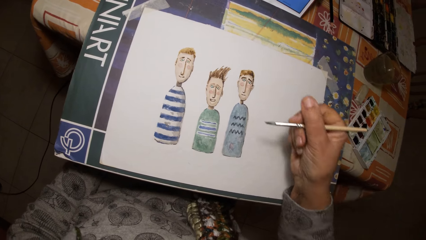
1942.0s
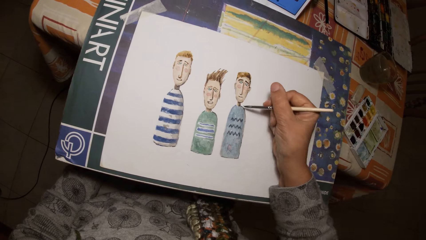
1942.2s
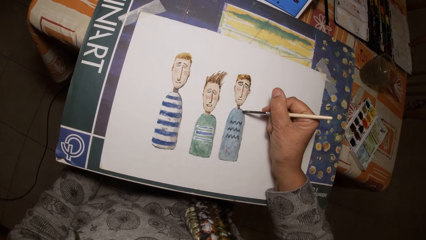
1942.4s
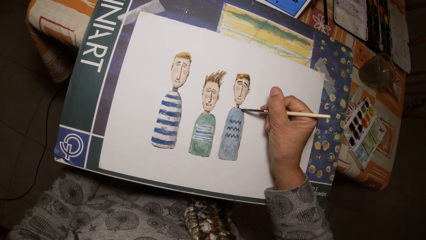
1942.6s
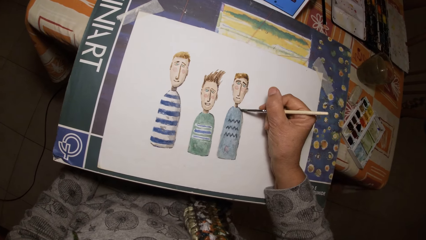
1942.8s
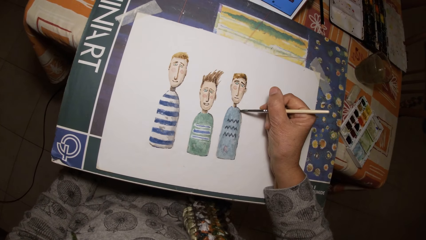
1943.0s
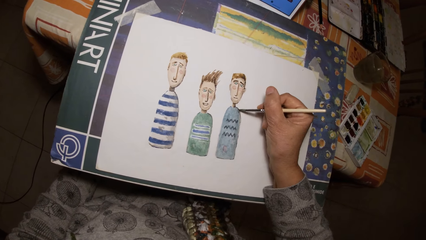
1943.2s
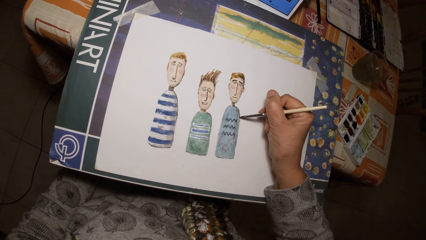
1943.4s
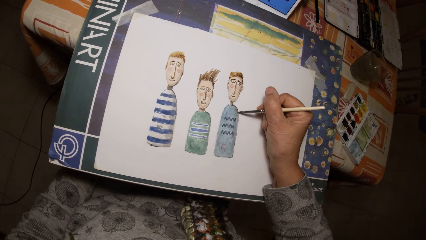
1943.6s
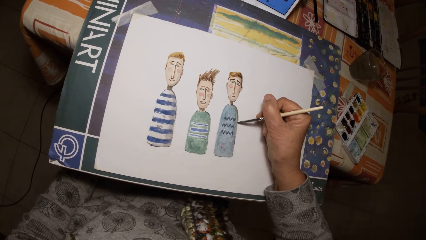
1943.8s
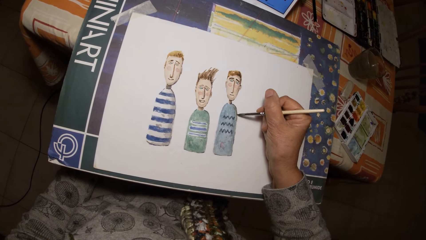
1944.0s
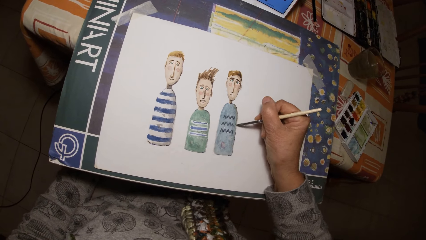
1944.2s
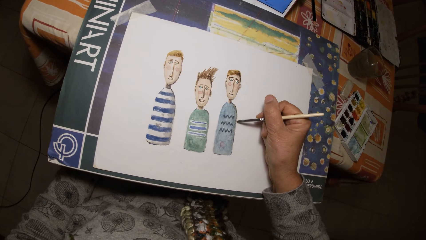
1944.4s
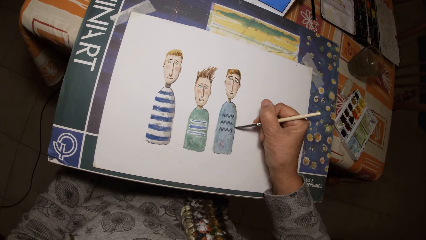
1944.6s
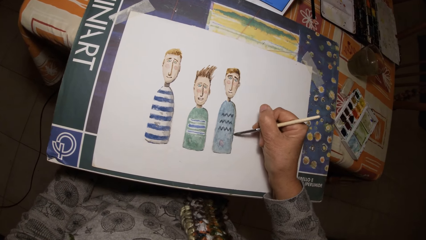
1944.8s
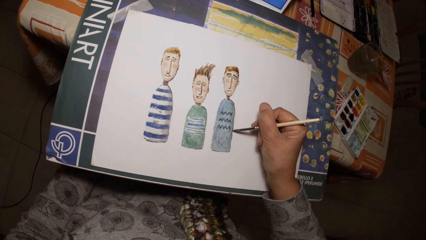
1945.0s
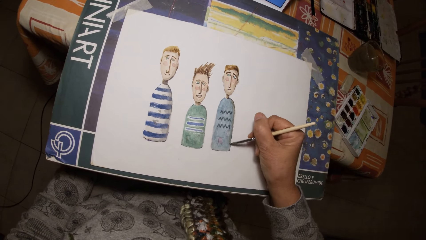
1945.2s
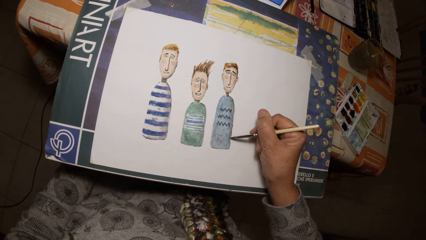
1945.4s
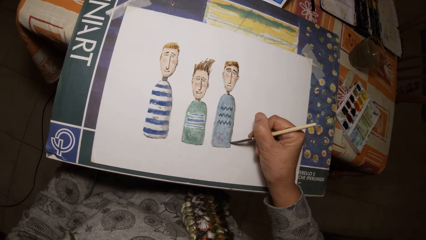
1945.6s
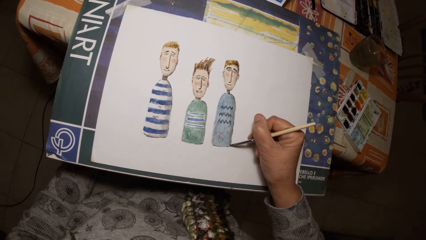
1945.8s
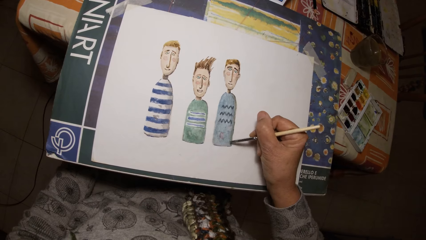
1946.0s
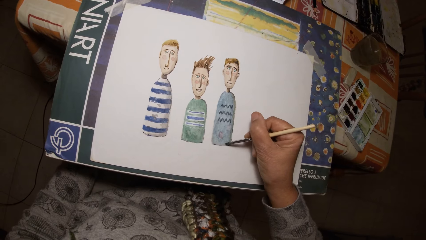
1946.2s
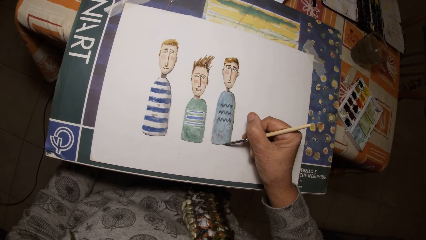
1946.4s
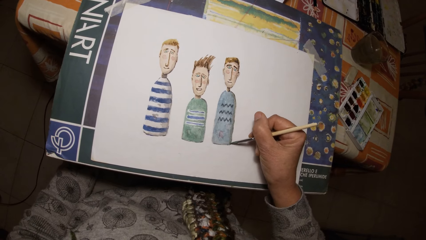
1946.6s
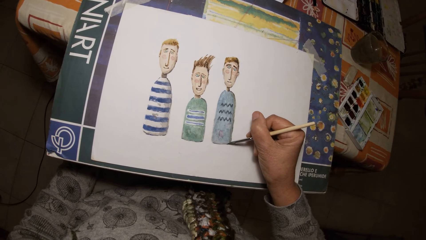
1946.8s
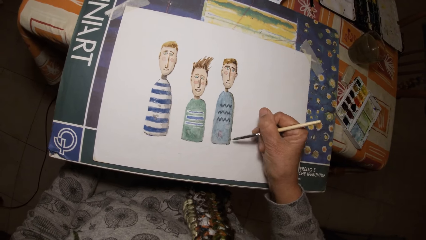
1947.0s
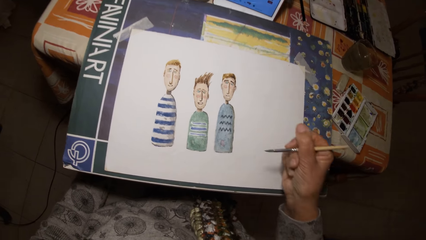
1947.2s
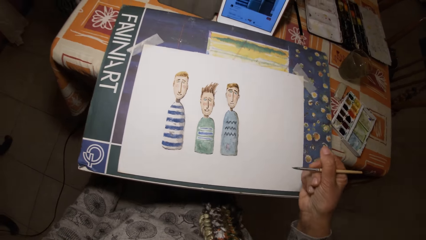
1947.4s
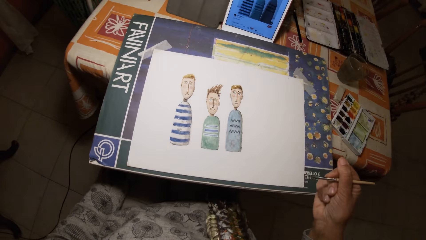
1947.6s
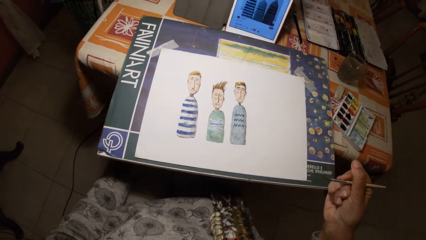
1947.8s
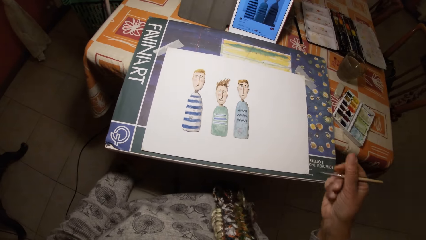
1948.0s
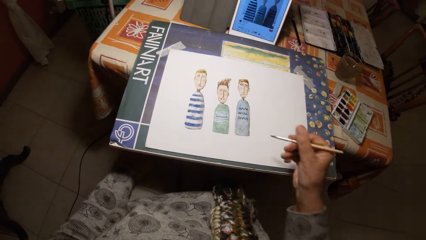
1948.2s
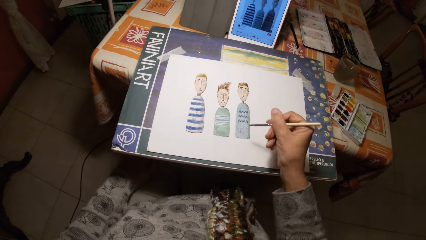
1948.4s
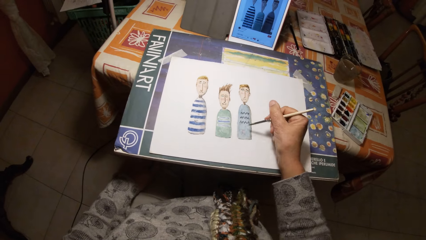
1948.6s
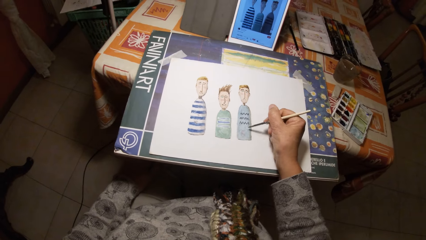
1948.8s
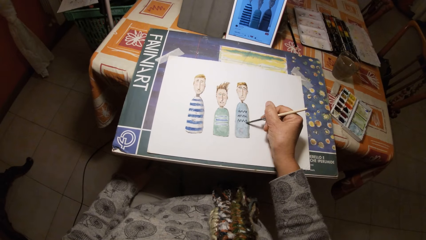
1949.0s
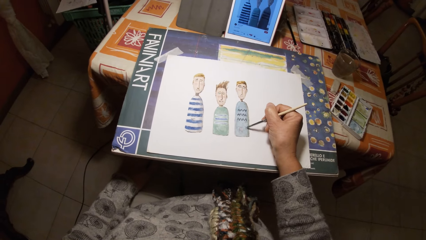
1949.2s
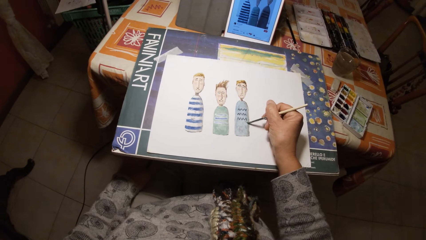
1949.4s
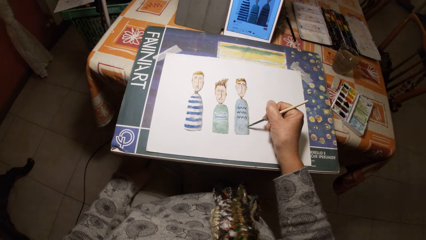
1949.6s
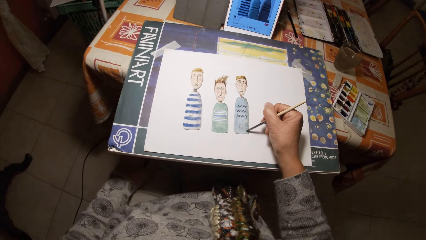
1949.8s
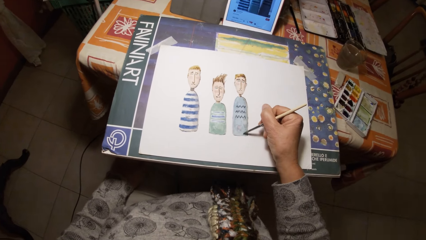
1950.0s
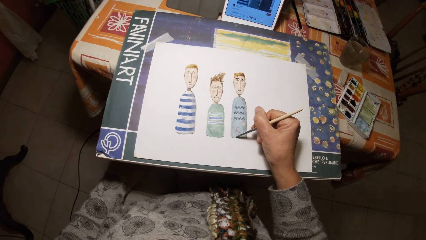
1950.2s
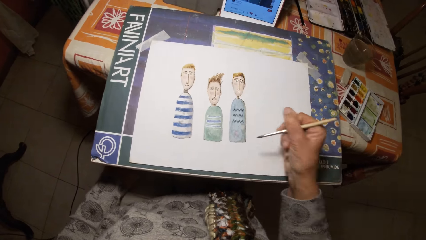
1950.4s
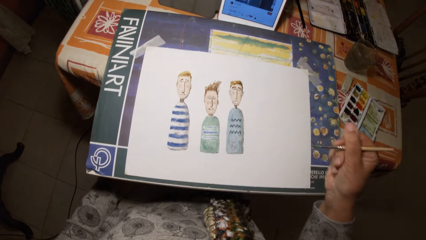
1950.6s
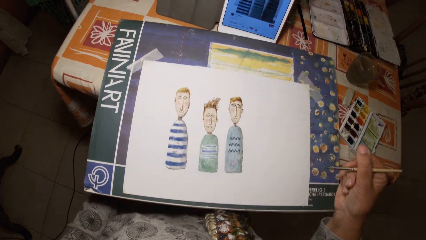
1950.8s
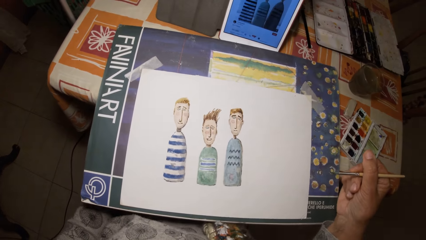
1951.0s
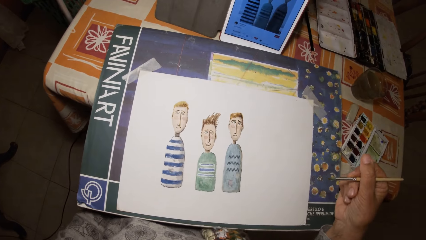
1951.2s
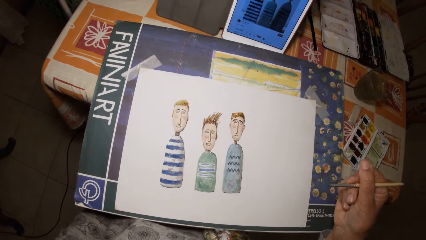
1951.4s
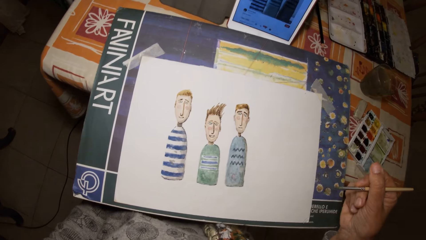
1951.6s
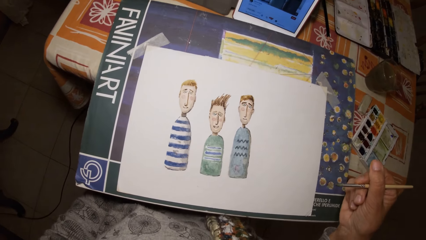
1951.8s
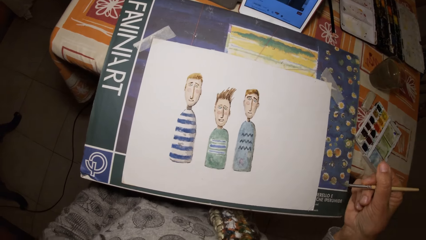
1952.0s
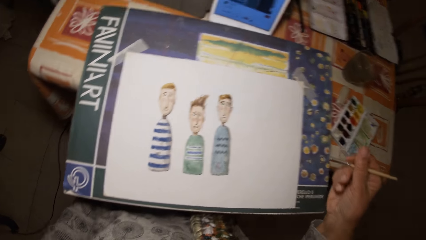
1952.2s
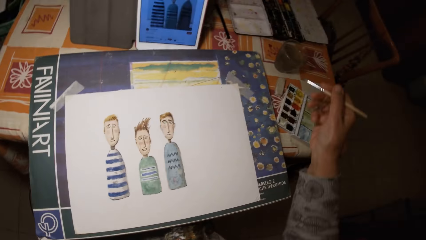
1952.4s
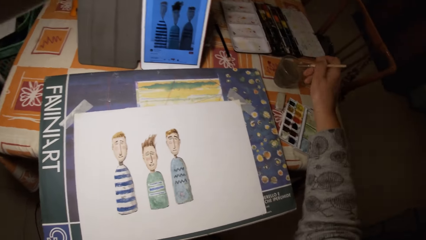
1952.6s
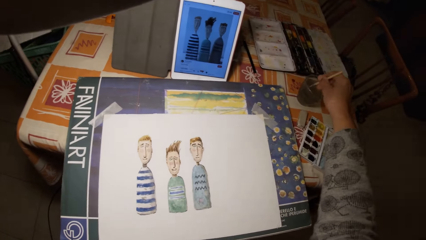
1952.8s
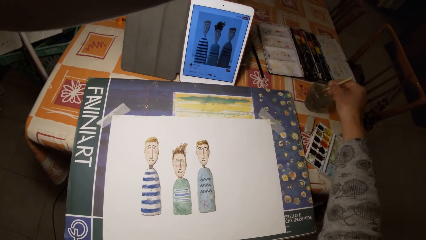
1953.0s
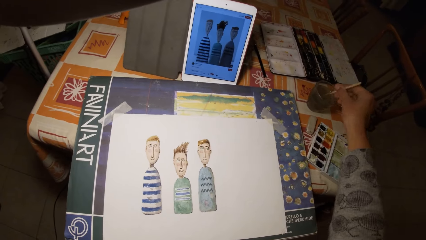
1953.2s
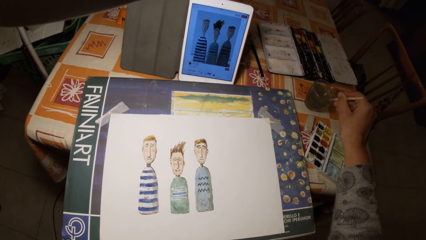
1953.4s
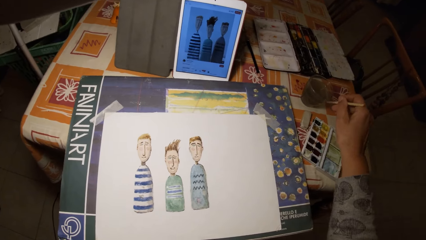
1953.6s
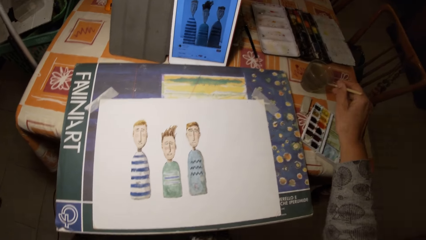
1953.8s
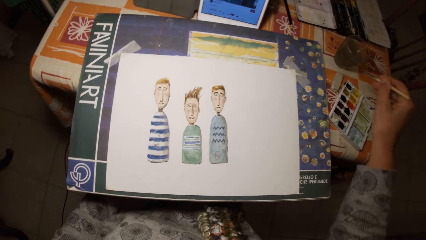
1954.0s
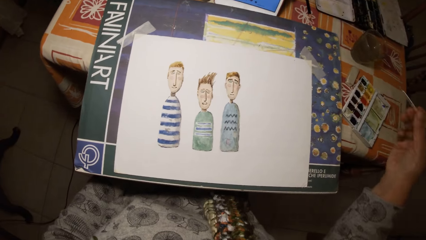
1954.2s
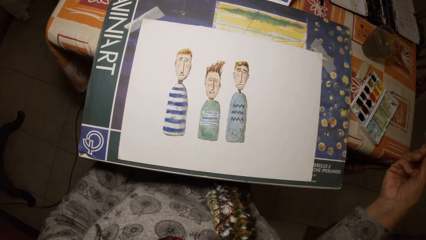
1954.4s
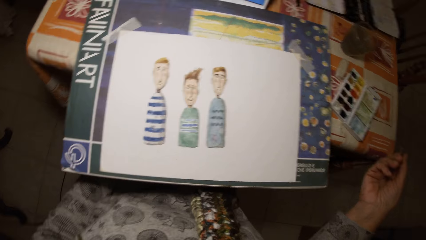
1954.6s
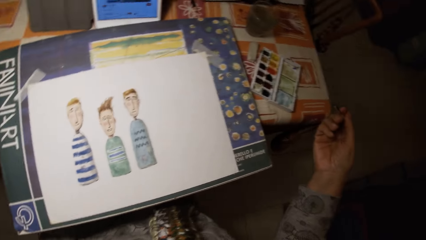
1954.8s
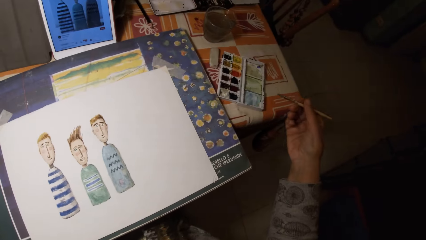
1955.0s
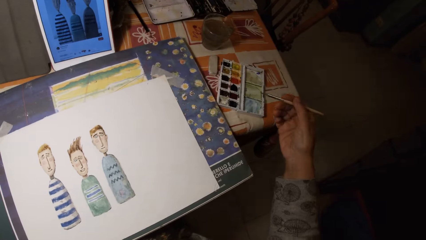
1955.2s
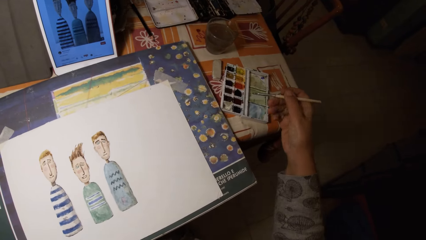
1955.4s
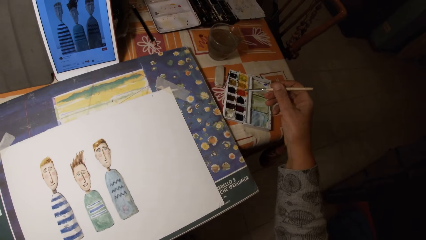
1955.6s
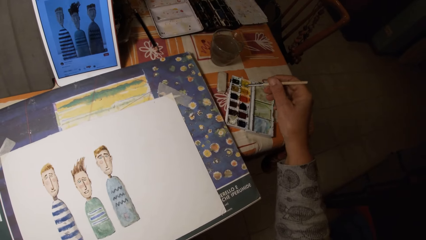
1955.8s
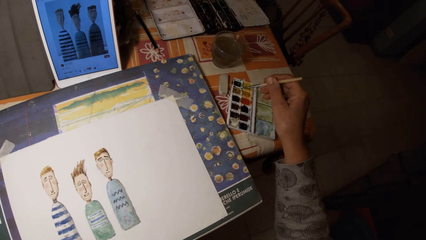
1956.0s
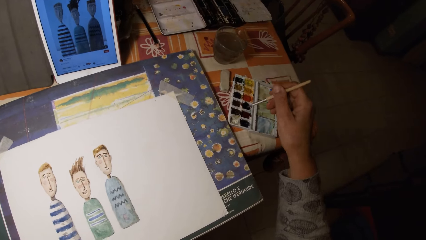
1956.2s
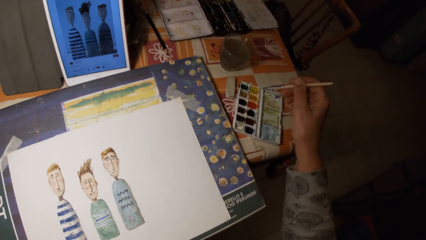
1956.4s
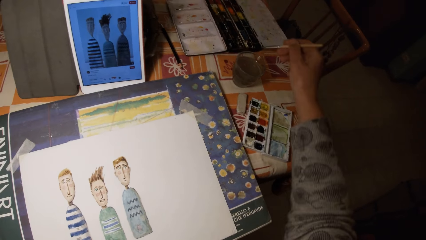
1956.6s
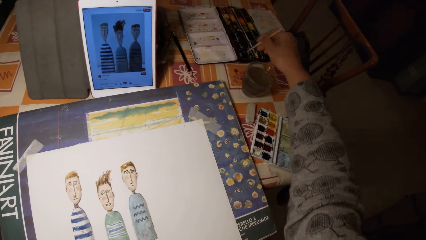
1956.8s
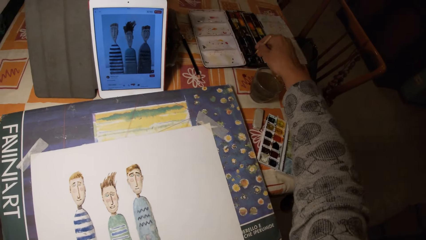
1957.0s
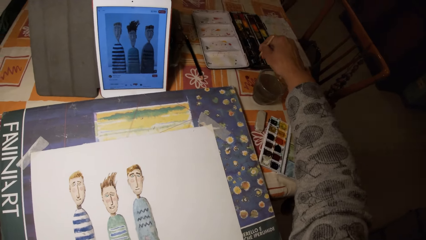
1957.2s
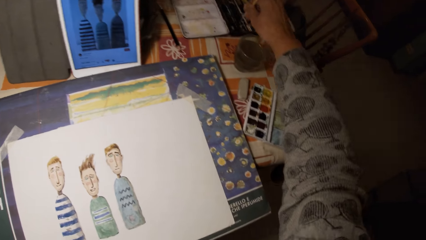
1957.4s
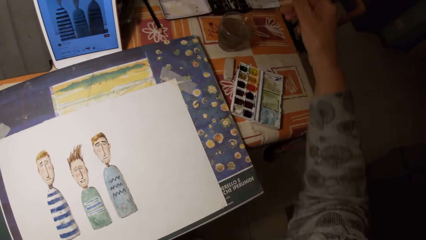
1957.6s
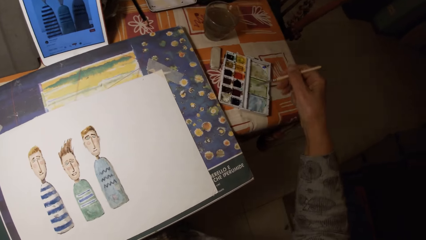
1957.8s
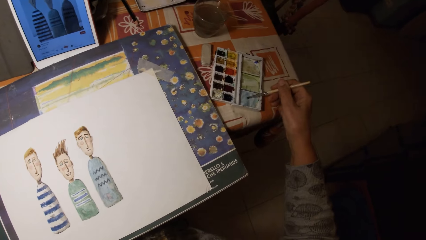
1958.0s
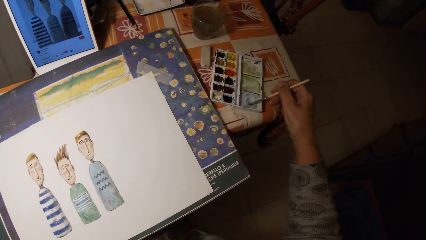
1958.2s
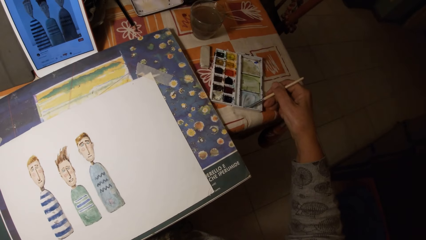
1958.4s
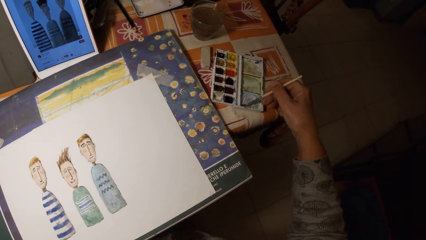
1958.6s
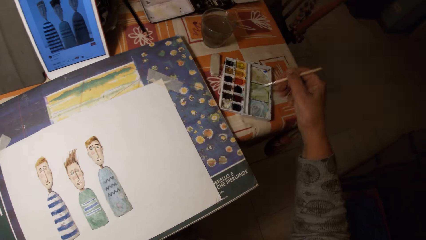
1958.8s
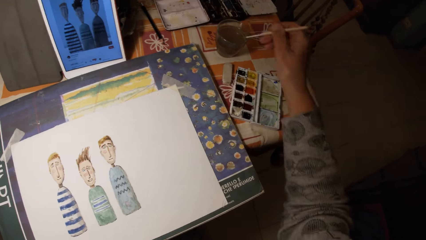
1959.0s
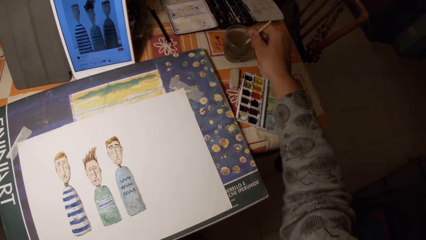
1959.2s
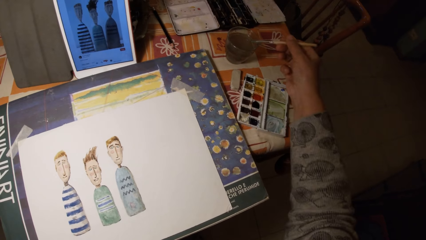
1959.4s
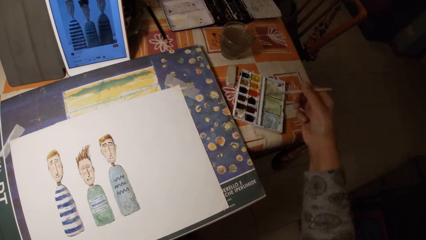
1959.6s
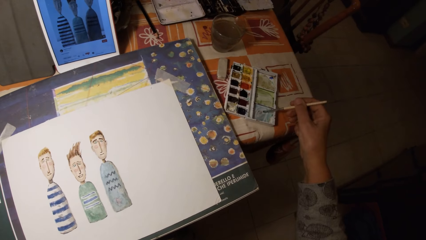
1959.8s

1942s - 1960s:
The camera wearer draws on the paper with the paint brush in his right hand. He dips the paint brush or pen brush in his right hand in the cup of water or liquid on a table. He stirs the liquid with the pen brush. He scrapes the brush in his right hand on the rim of the cup on the table. He dips the paint brush in his right hand in a paint palette on the table. He paints the cover of the paint palette with the paint brush in his right hand. He dips the paint brush in his right hand in the cup of water on the table.
